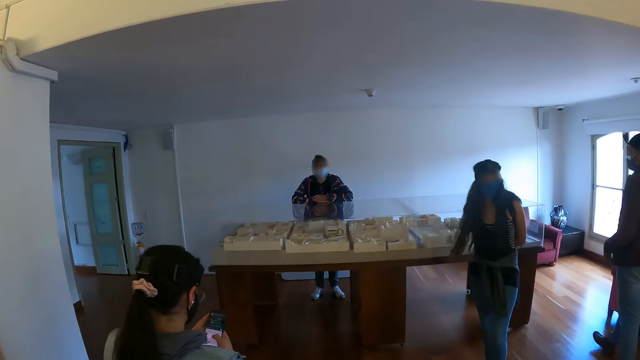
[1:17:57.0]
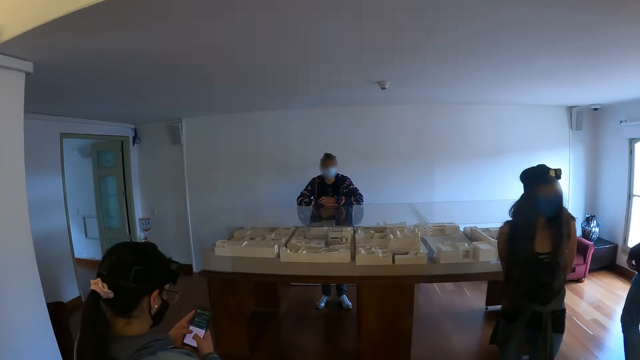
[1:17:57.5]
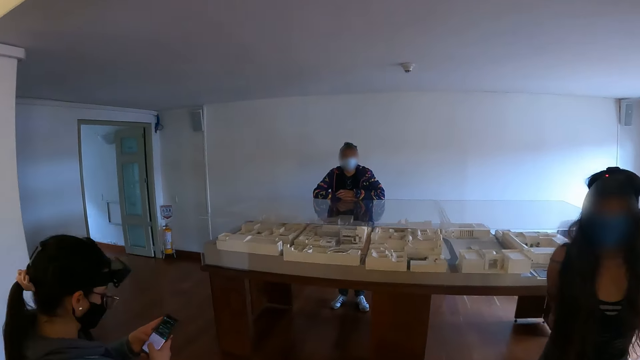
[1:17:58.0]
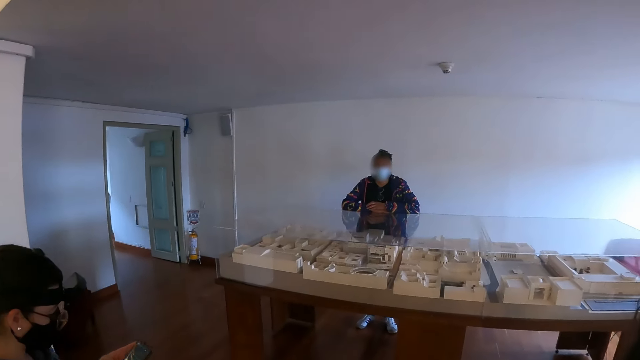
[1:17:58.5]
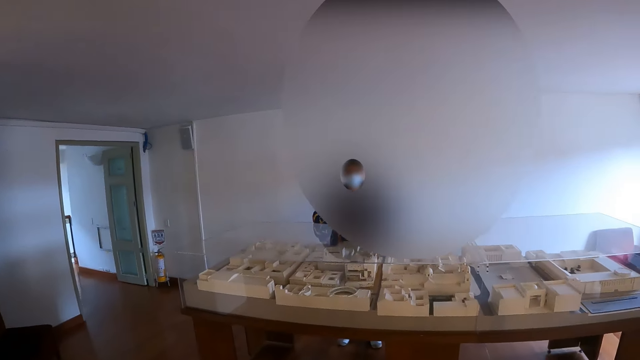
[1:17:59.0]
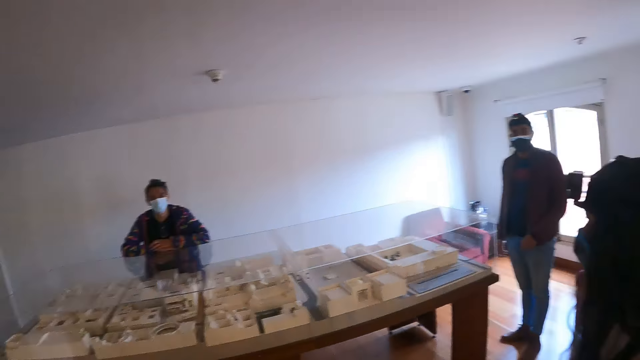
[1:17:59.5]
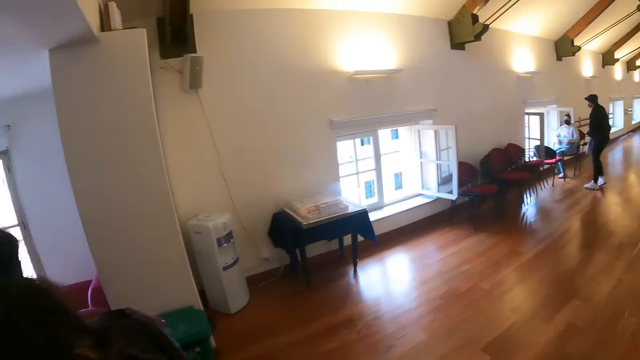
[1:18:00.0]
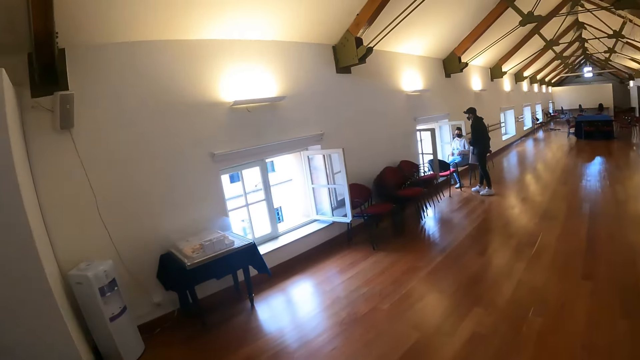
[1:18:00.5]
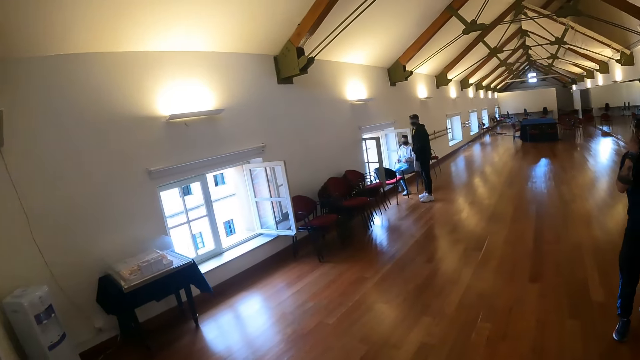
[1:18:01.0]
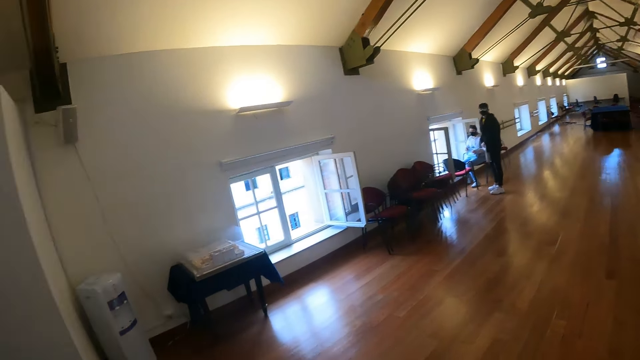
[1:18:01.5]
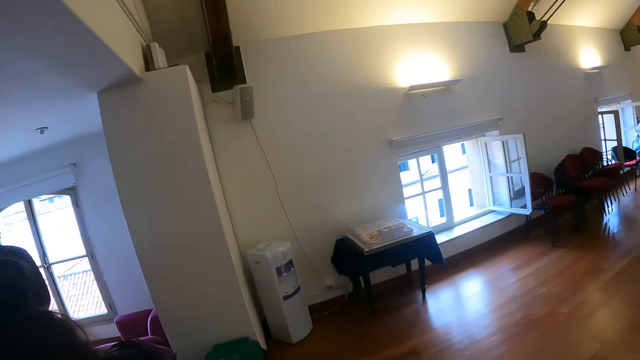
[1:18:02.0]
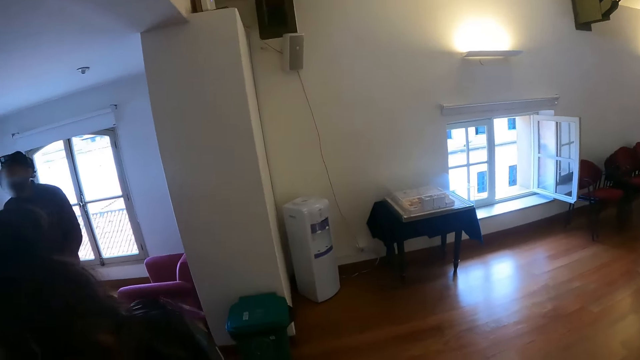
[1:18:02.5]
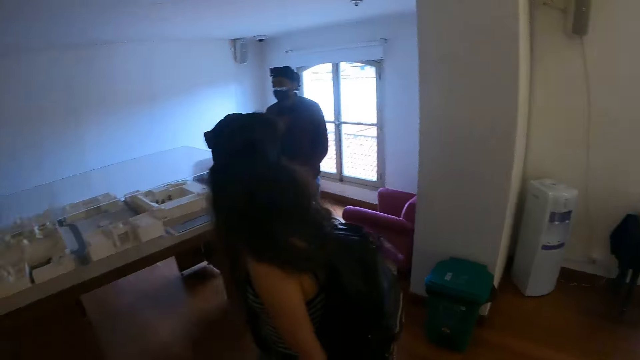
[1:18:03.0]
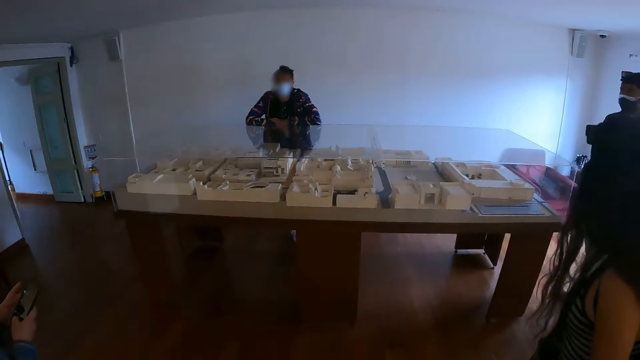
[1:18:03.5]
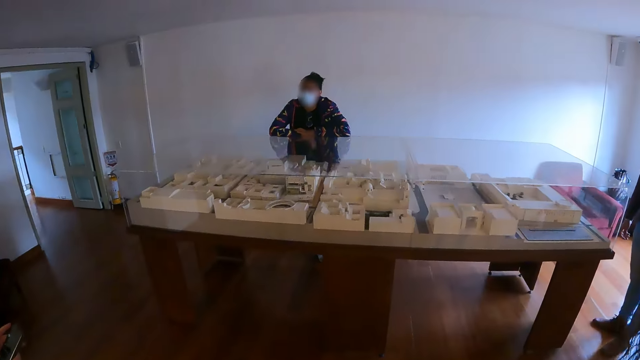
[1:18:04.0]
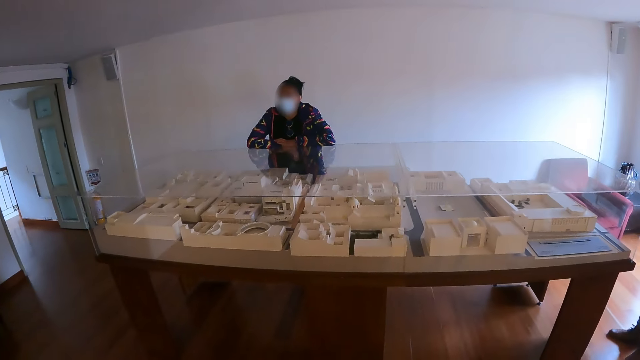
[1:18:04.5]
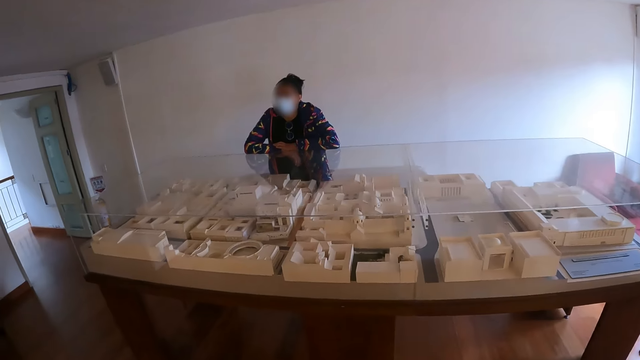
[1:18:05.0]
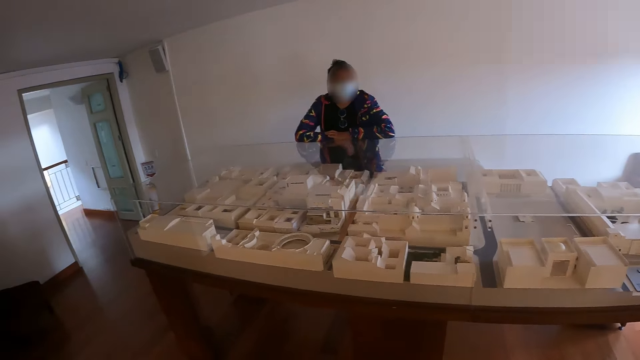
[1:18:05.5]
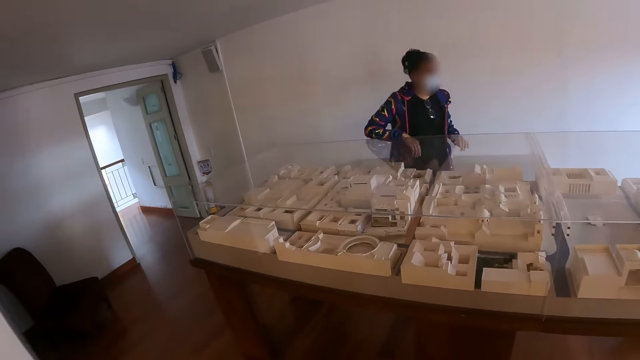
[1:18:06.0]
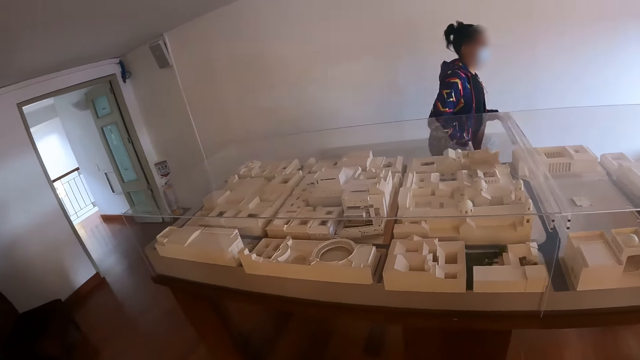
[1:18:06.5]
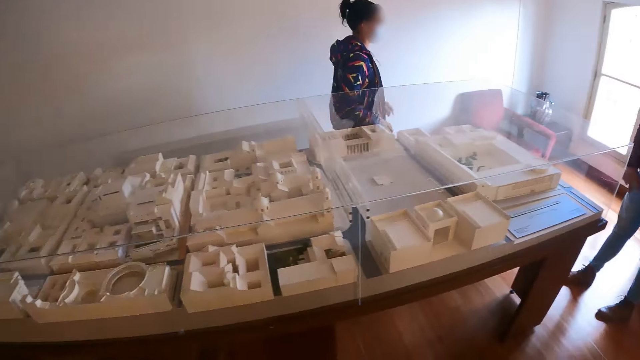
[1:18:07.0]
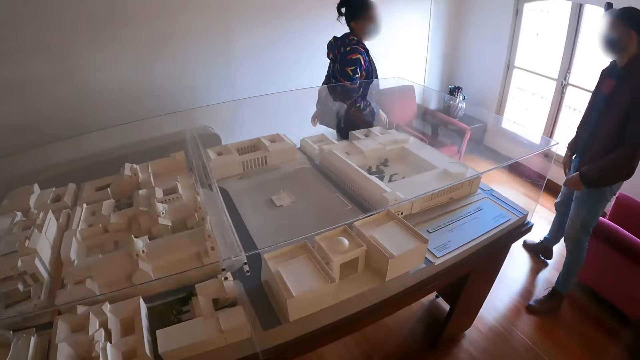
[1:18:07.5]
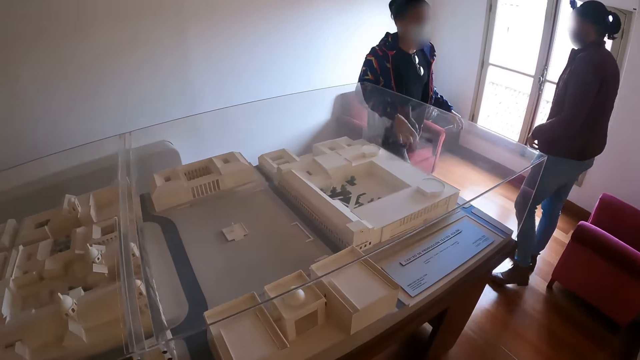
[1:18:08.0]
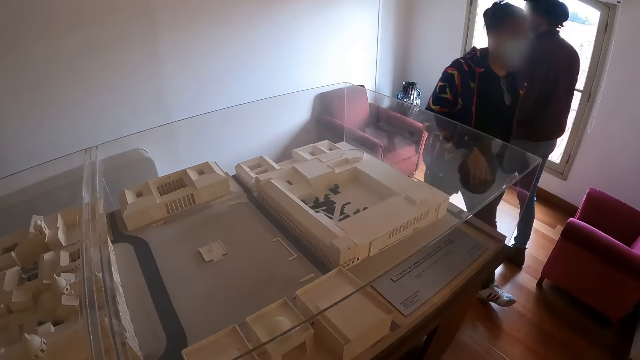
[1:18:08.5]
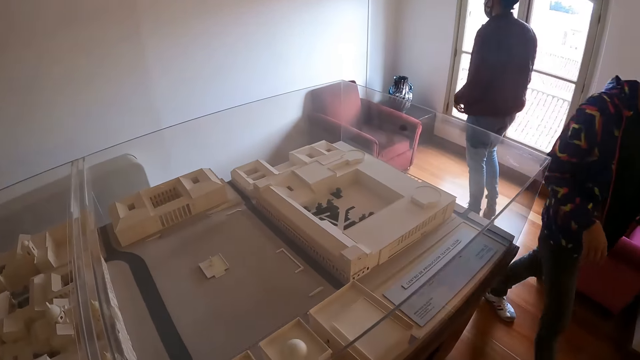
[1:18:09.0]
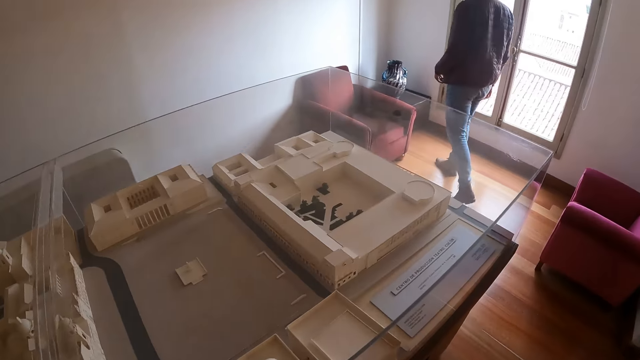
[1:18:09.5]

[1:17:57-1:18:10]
The camera wearer looks around the house. They walk around the house. A woman walks around the house.

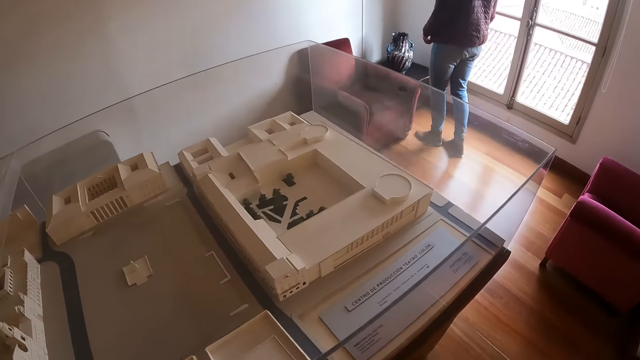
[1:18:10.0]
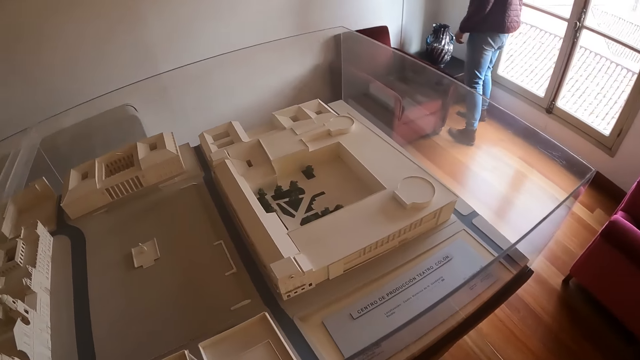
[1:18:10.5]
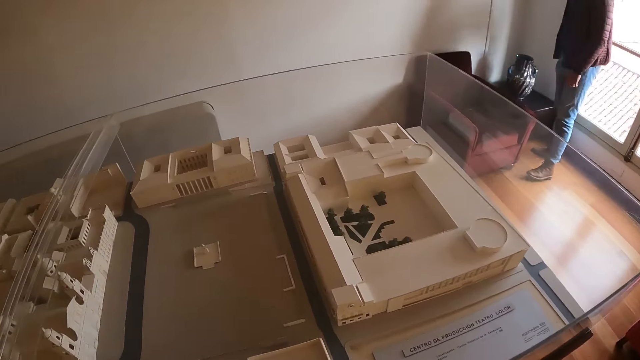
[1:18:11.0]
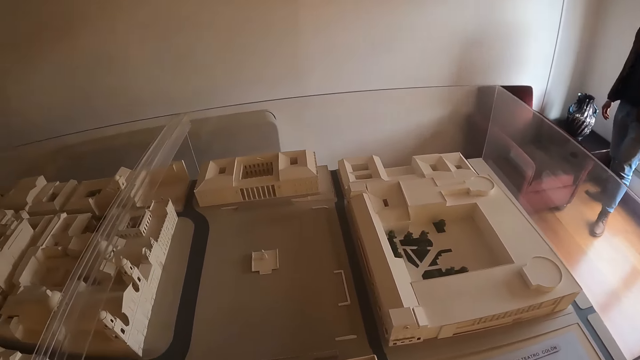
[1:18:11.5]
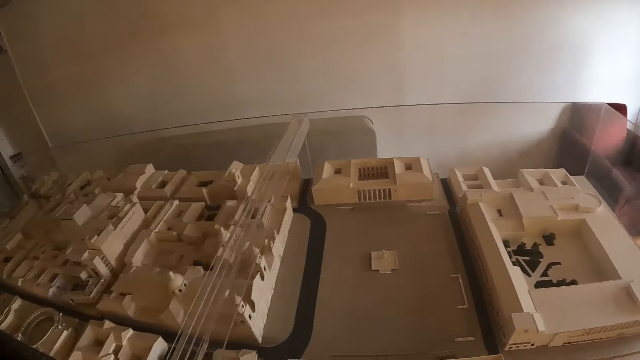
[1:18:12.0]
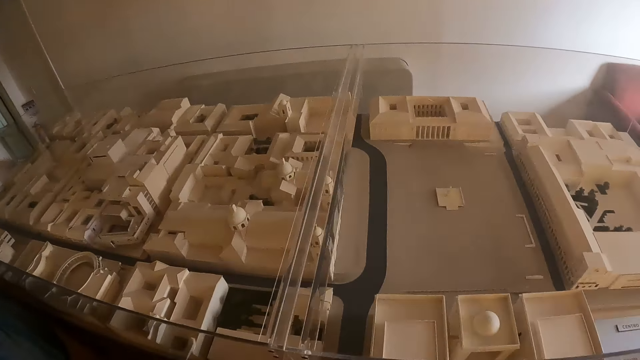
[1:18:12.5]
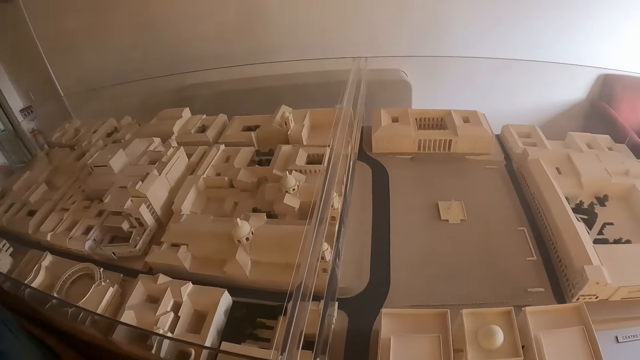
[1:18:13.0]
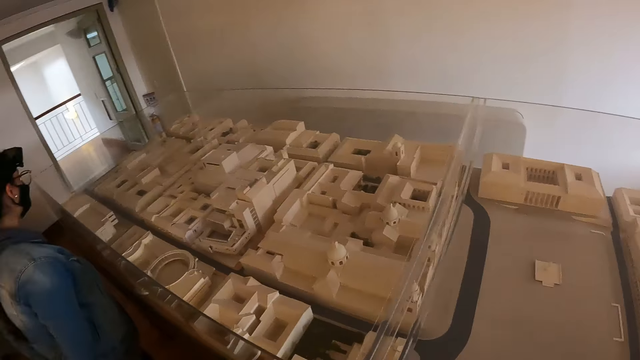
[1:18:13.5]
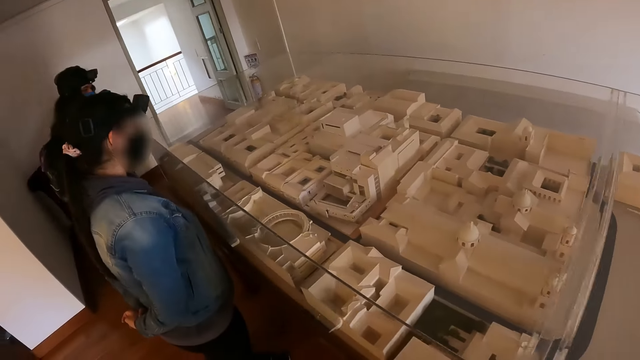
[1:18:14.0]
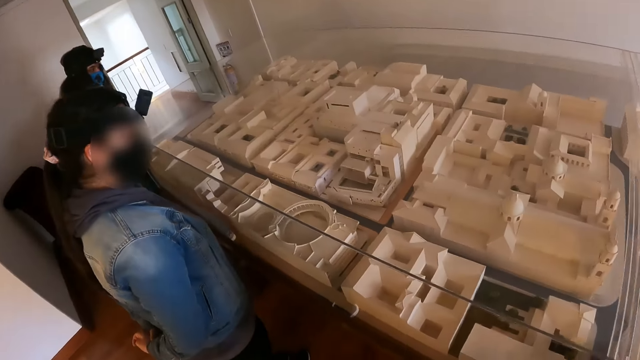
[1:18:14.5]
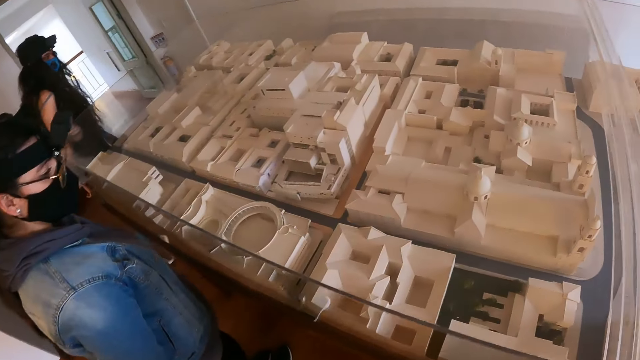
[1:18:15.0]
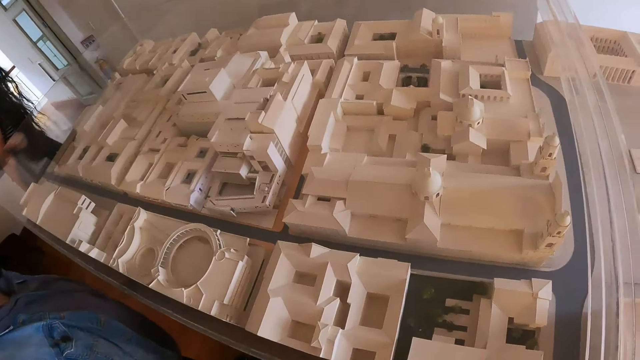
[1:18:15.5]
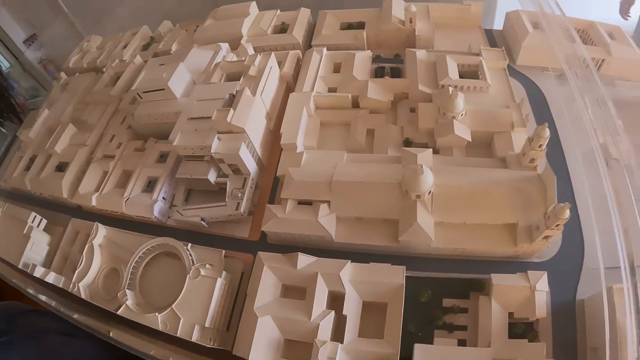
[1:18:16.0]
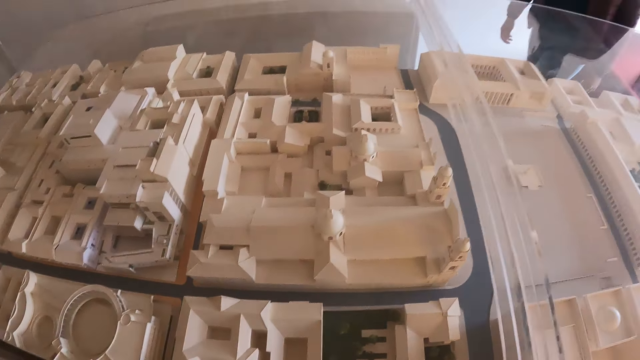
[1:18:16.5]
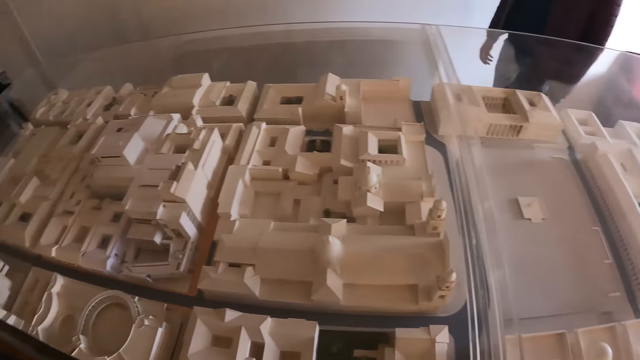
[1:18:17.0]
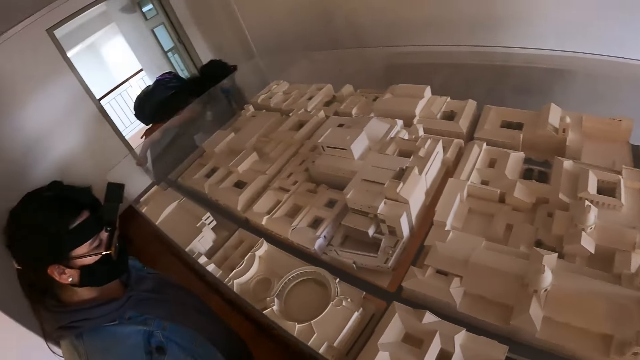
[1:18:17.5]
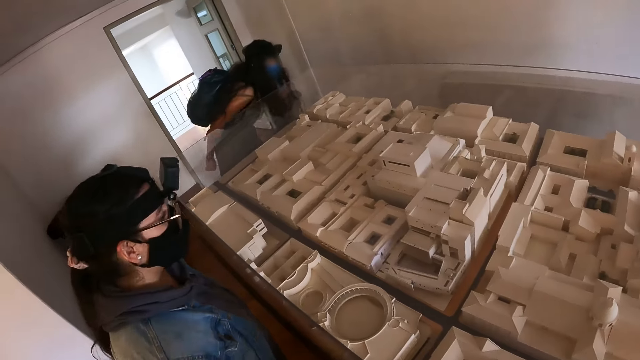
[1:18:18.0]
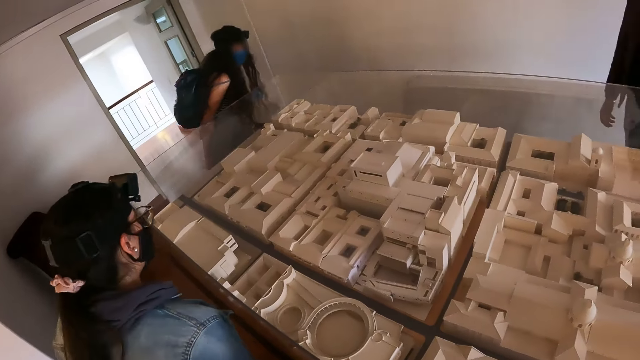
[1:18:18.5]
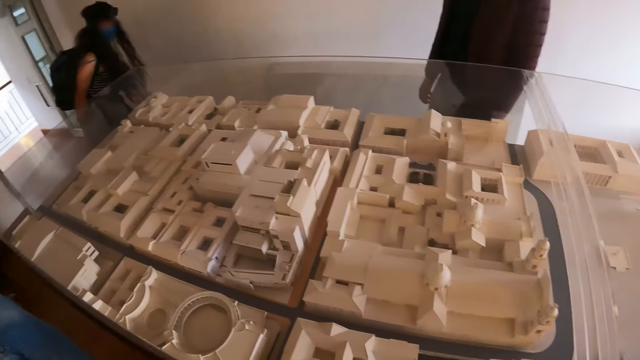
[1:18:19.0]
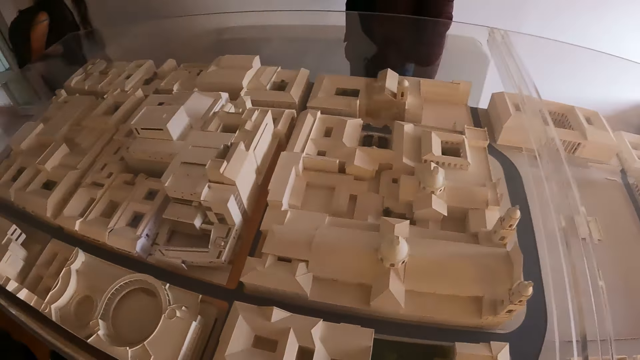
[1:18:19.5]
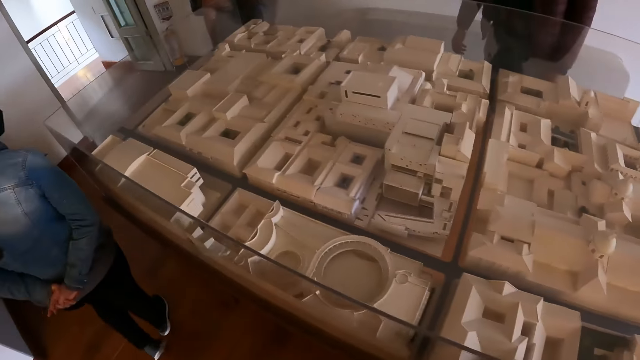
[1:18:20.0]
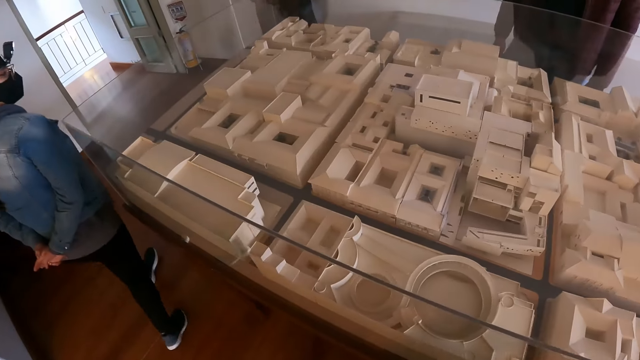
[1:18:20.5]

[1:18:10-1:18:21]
The camera wearer looks at the structural house plan.
